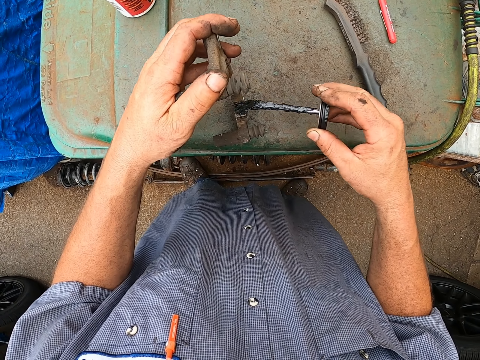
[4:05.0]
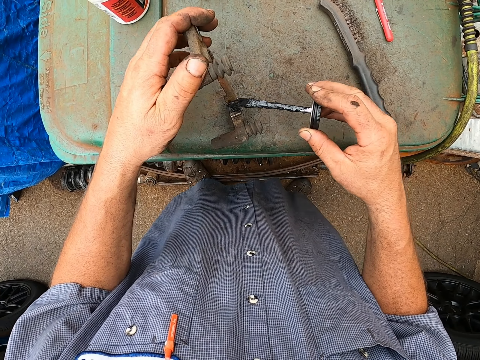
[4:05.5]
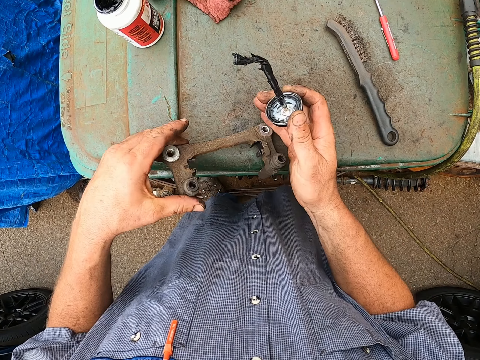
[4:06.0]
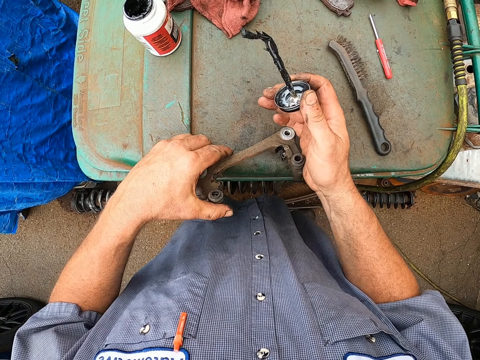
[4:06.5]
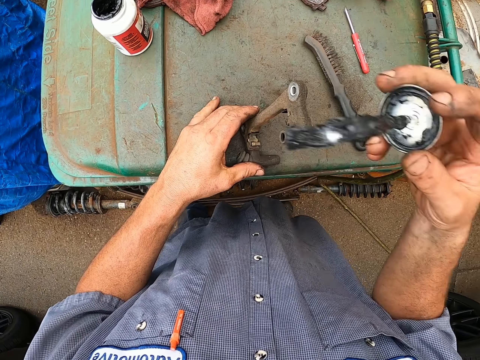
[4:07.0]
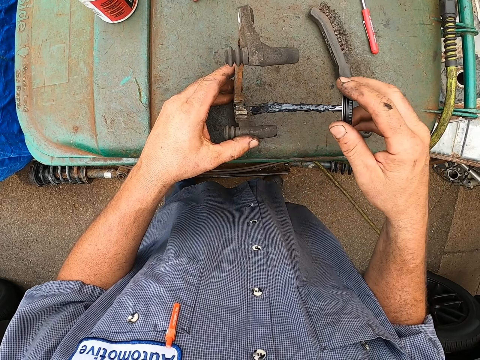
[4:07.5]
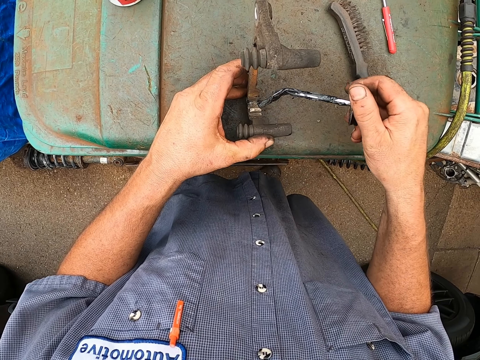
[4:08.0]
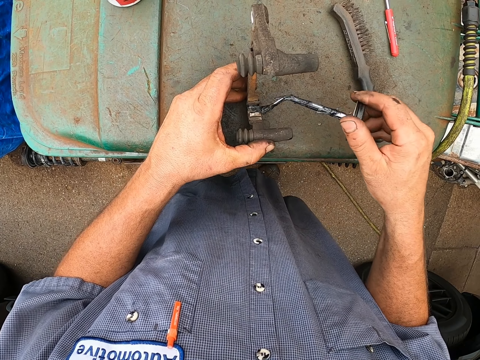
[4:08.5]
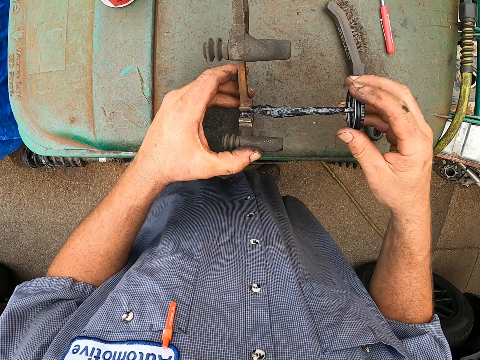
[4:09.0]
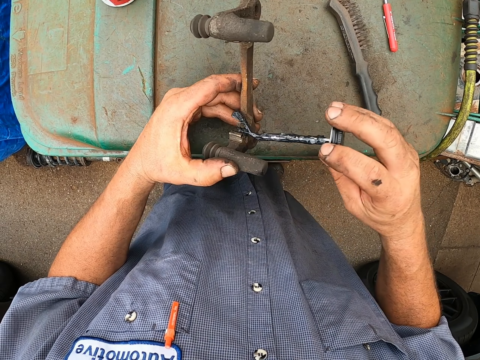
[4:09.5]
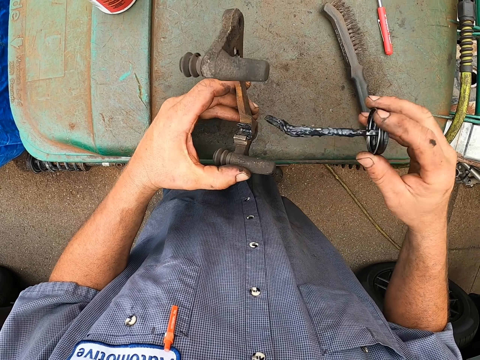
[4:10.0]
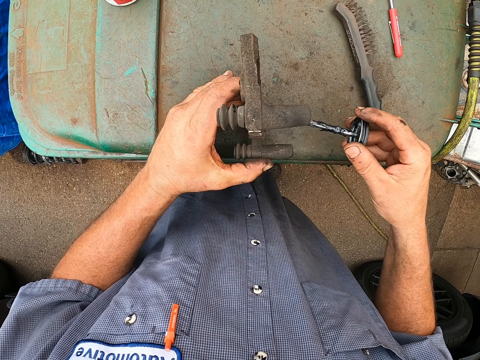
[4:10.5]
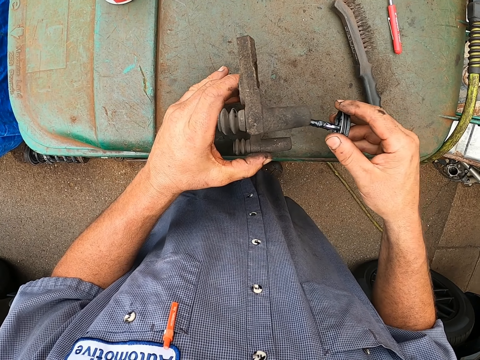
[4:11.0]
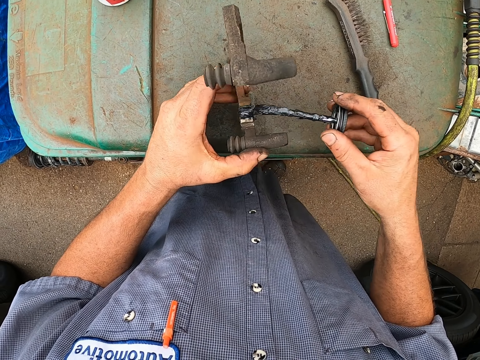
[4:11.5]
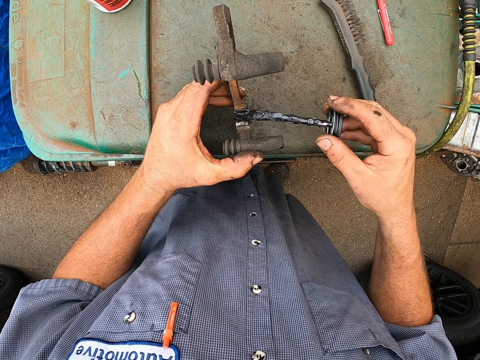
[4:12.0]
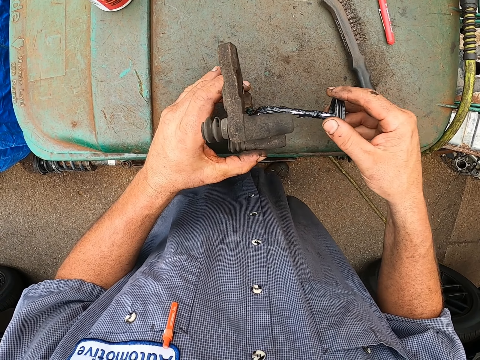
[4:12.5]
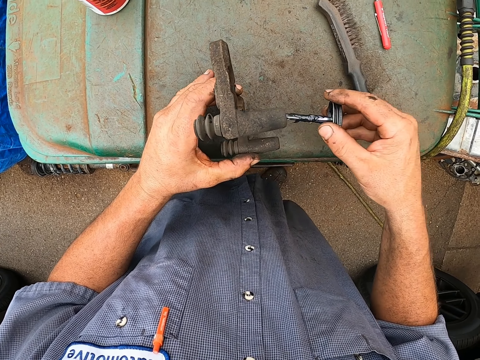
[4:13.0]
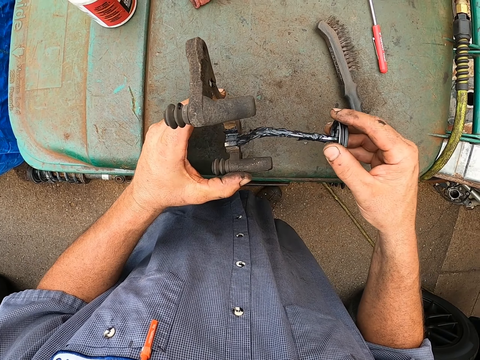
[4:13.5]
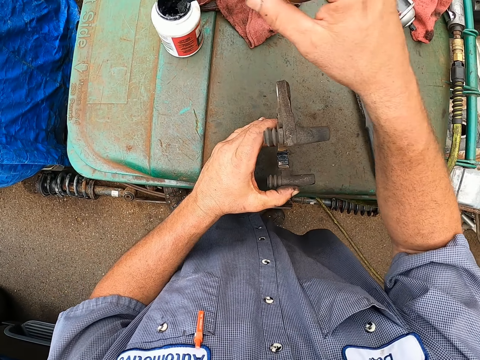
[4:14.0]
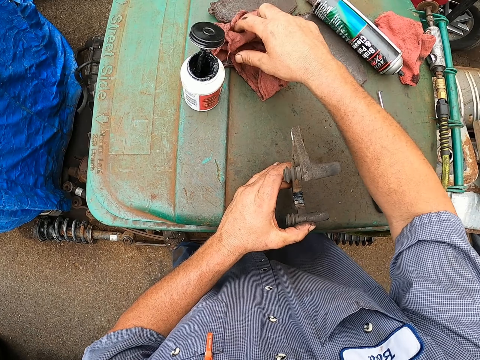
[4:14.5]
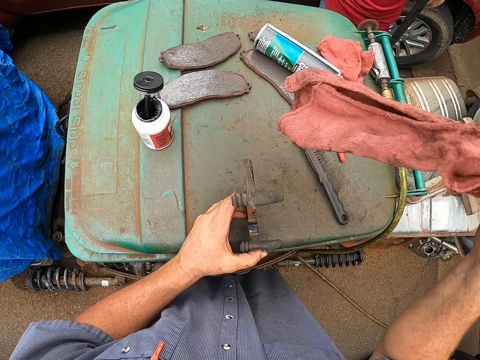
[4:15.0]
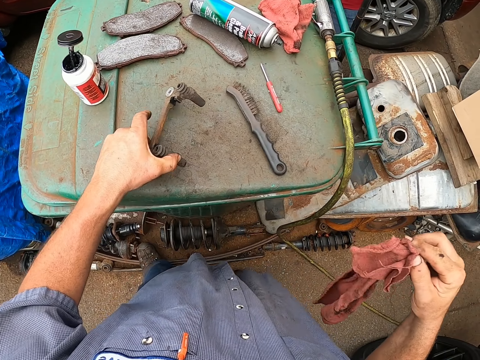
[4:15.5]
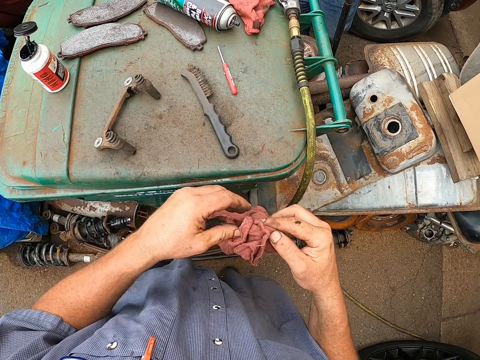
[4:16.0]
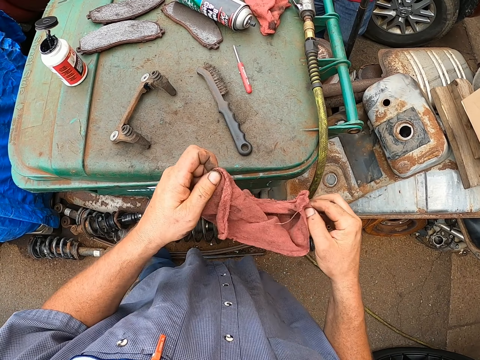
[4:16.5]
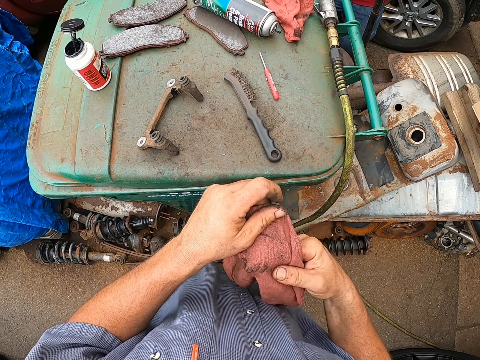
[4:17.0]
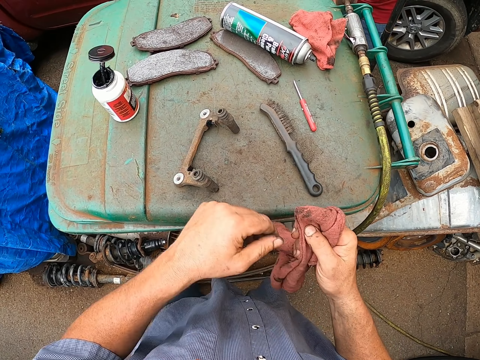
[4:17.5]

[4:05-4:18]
The camera wearer turns the clamp or caliper. They apply oil on the clamp with the oil brush. They dip the oil brush in the oil can. They pick a towel from the bin. They put the caliper on the bin.

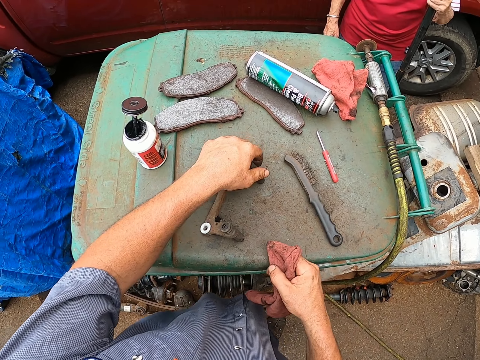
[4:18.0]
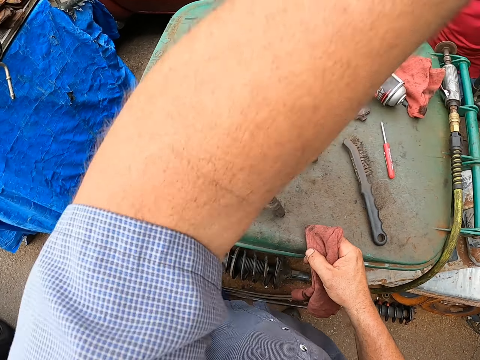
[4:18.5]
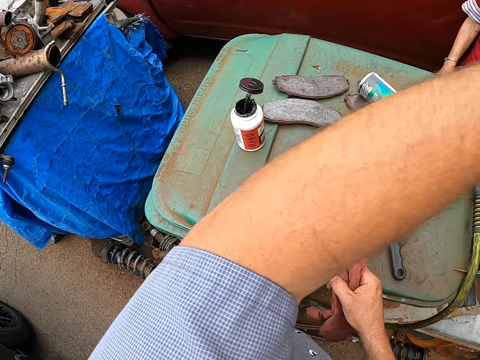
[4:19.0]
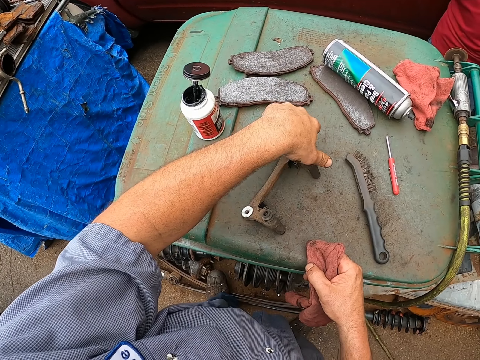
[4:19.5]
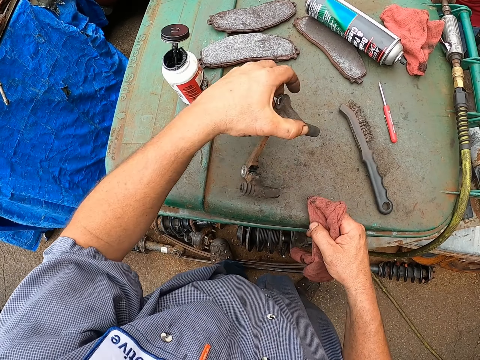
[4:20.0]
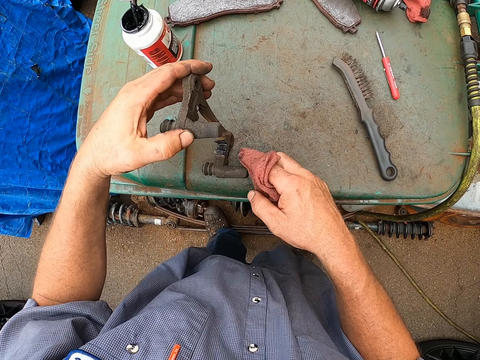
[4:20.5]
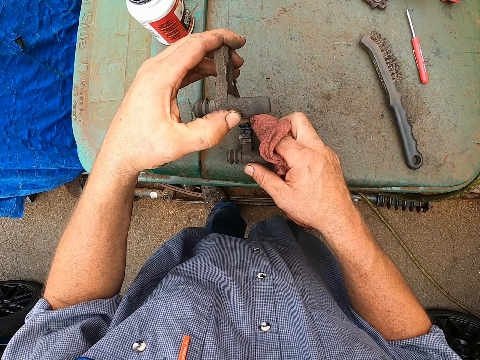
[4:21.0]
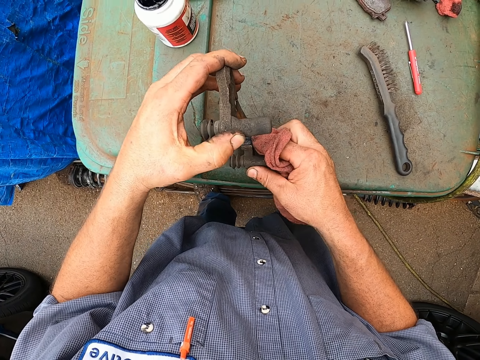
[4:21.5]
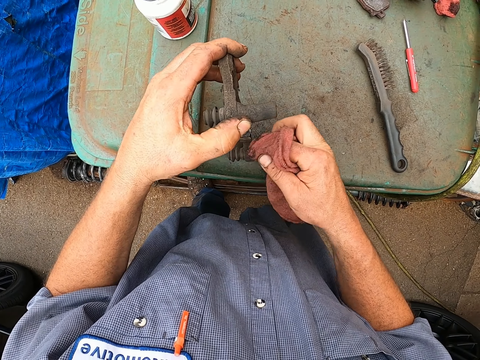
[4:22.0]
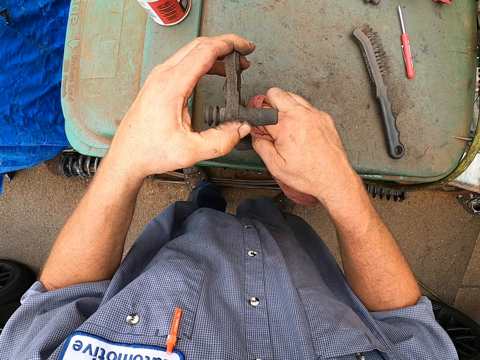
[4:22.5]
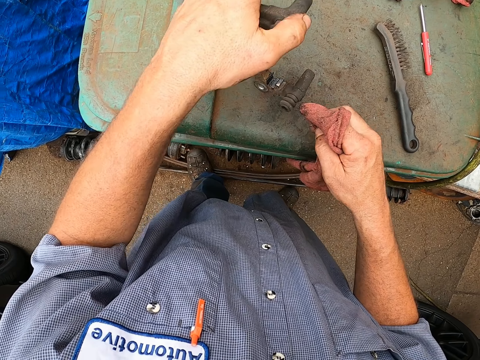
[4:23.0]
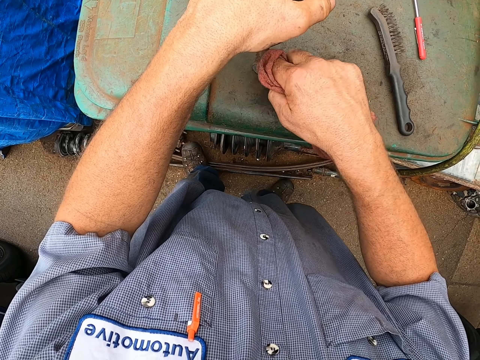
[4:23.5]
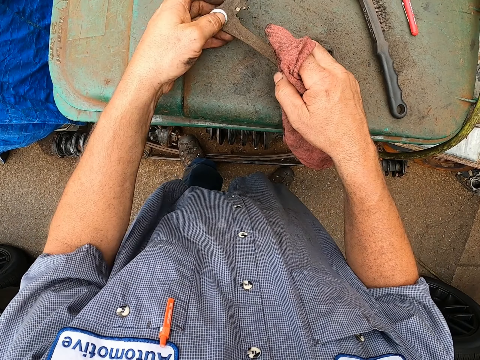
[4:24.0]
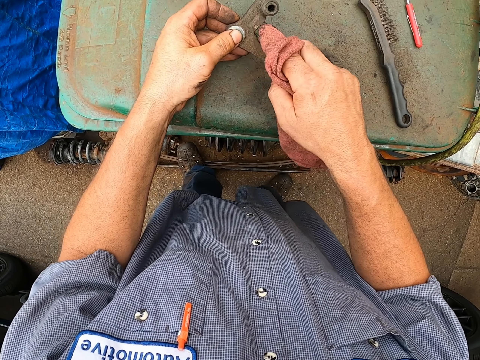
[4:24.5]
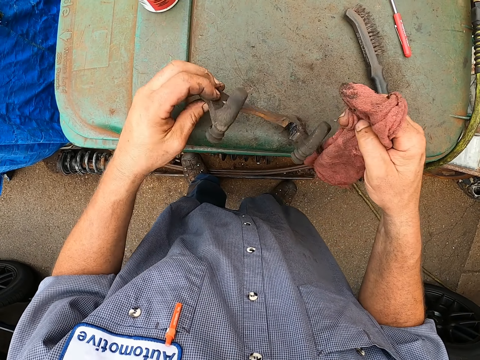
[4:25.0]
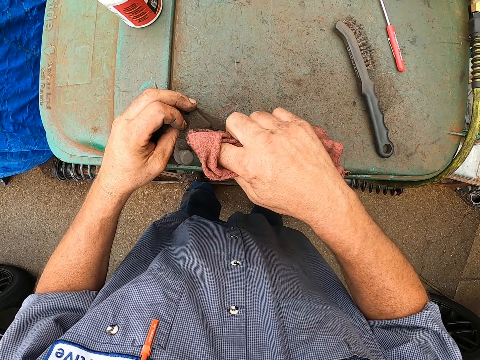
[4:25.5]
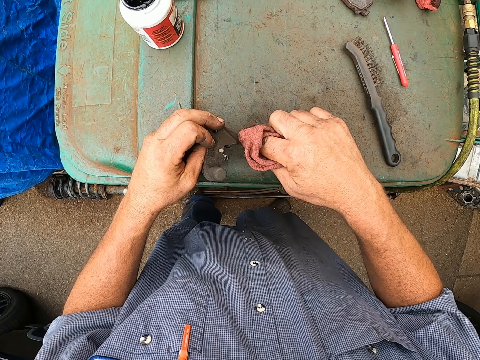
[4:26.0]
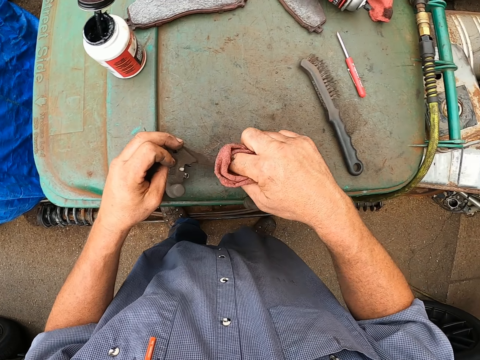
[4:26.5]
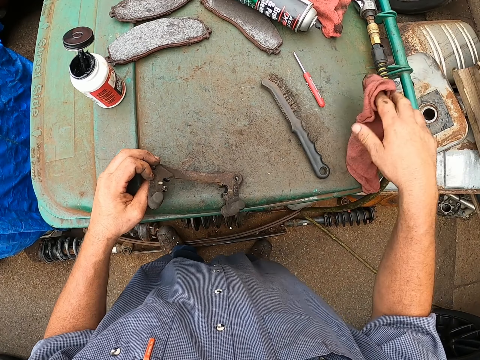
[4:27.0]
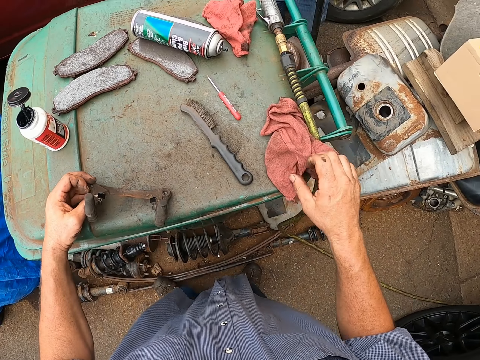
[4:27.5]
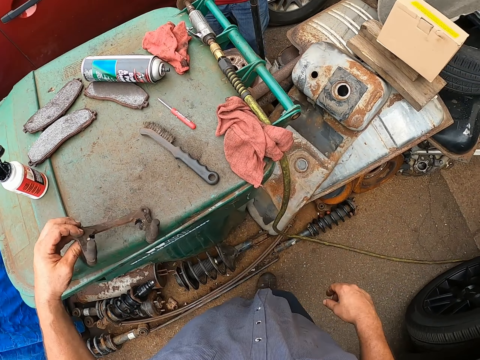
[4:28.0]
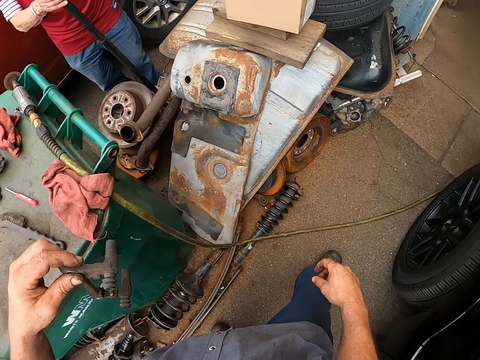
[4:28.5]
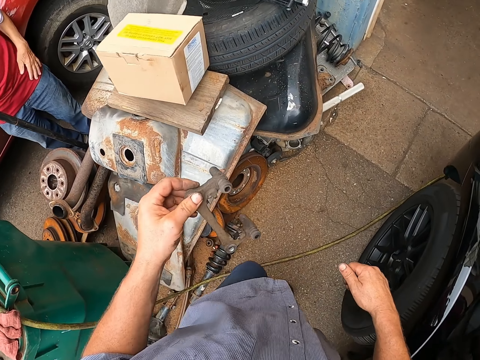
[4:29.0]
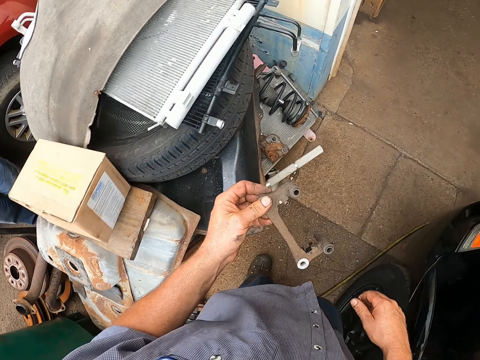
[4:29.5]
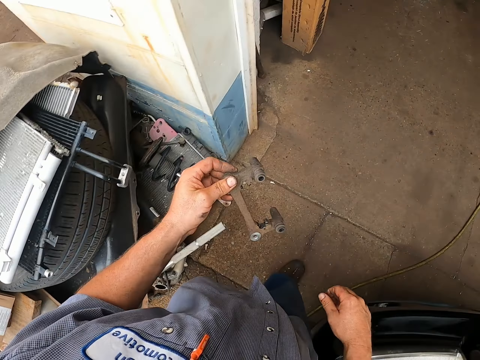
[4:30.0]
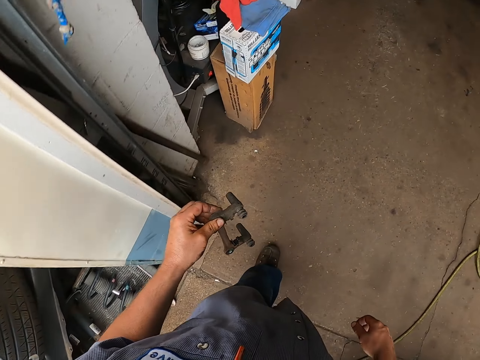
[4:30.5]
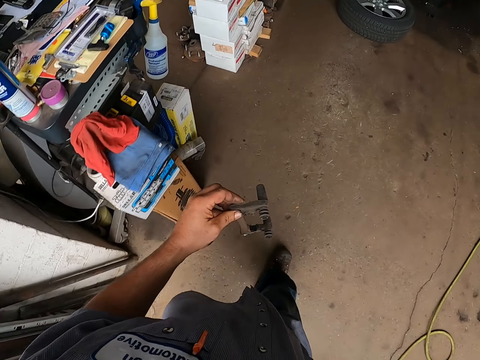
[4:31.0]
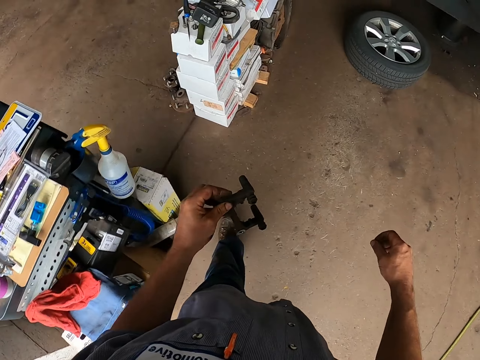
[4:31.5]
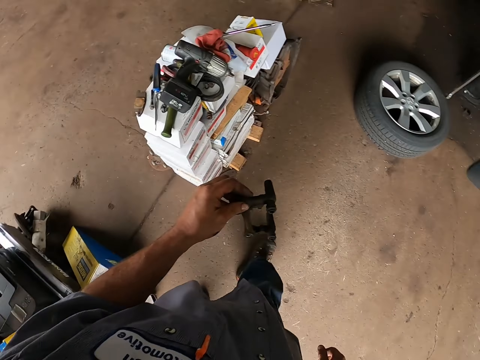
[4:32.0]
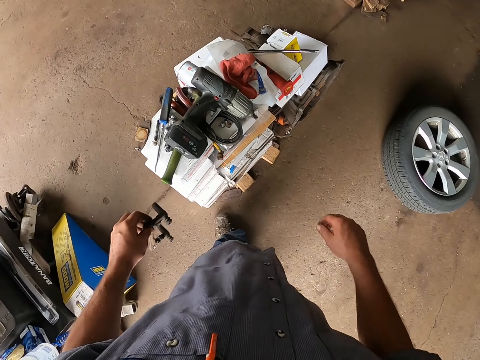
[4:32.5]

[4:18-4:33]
The camera wearer lifts the left hand. They take a caliper or clamp. They wipe the clamp with a towel. They drop the towel on top of the bin. They walk around.
